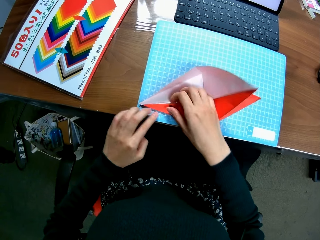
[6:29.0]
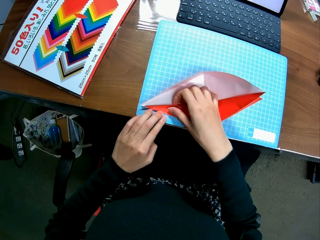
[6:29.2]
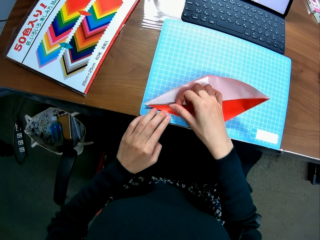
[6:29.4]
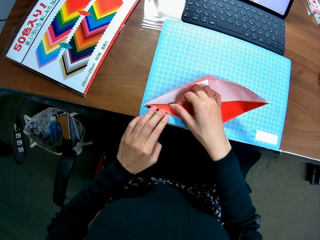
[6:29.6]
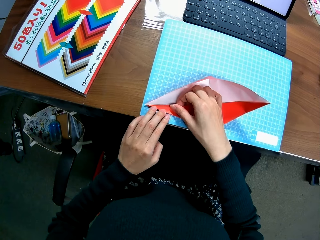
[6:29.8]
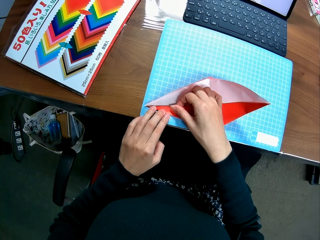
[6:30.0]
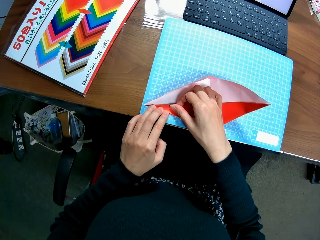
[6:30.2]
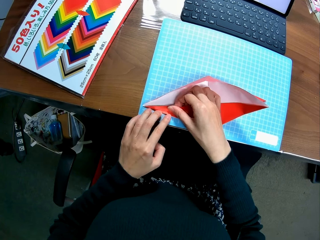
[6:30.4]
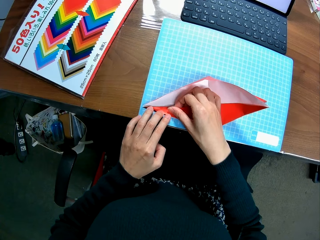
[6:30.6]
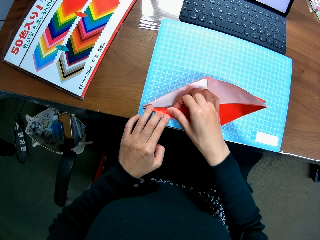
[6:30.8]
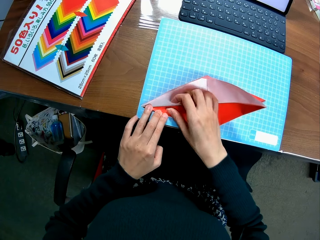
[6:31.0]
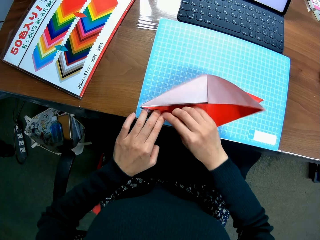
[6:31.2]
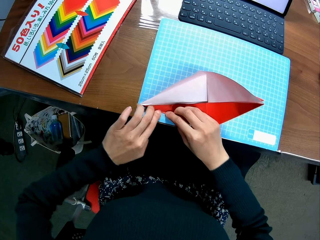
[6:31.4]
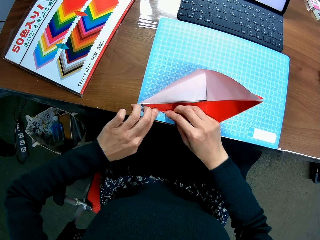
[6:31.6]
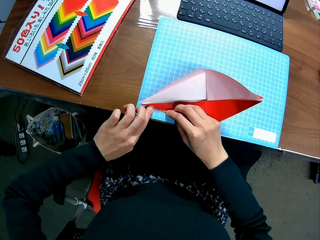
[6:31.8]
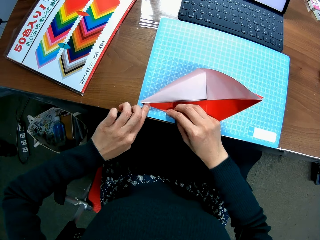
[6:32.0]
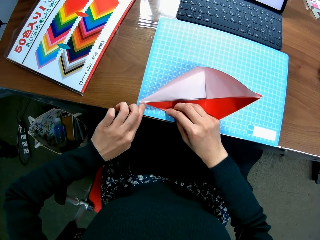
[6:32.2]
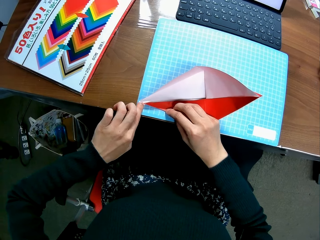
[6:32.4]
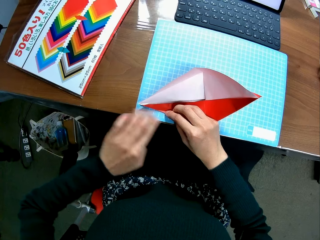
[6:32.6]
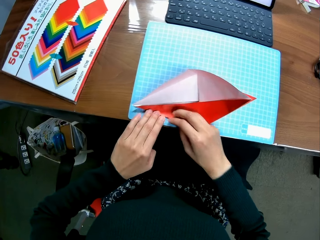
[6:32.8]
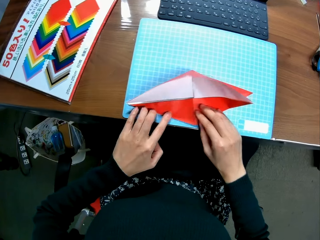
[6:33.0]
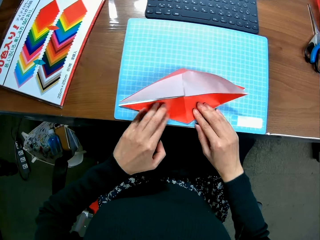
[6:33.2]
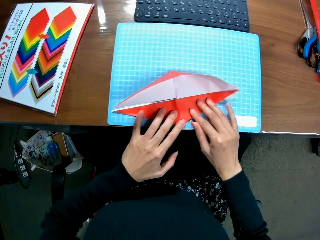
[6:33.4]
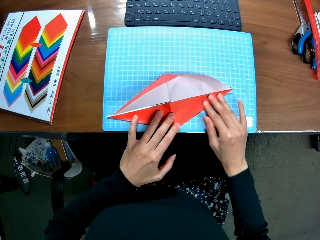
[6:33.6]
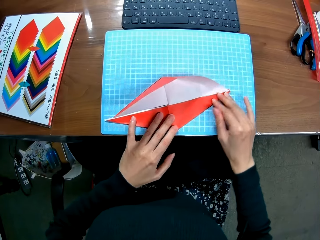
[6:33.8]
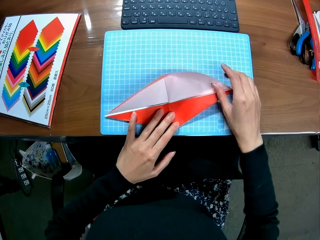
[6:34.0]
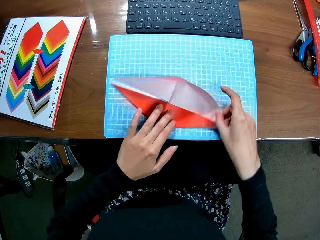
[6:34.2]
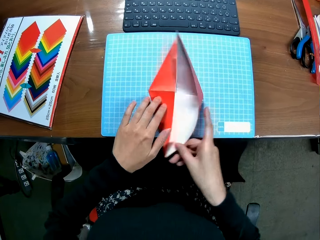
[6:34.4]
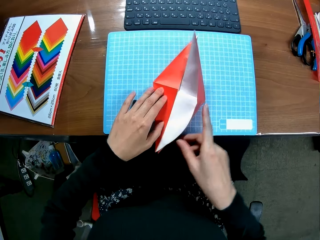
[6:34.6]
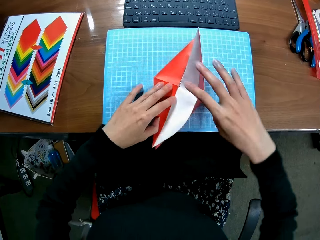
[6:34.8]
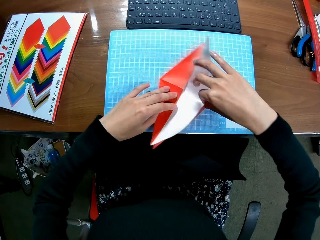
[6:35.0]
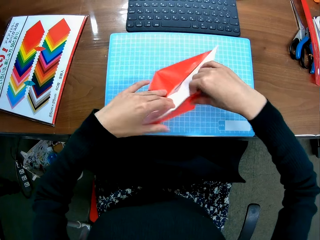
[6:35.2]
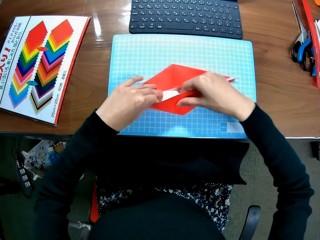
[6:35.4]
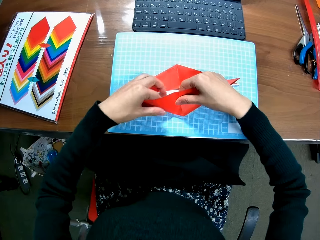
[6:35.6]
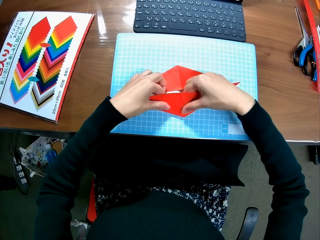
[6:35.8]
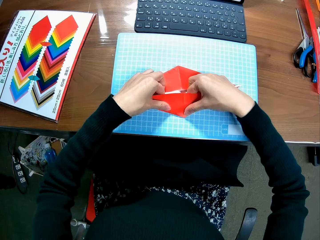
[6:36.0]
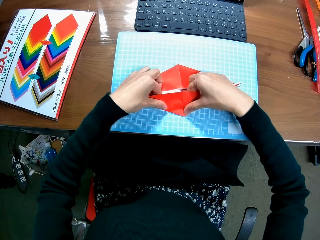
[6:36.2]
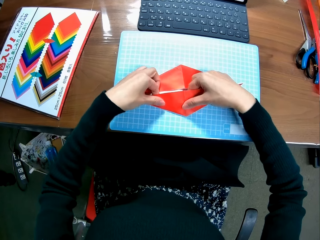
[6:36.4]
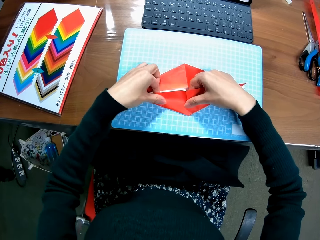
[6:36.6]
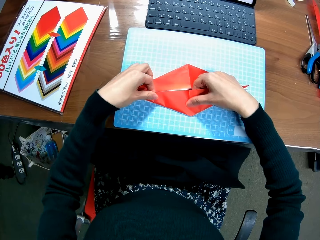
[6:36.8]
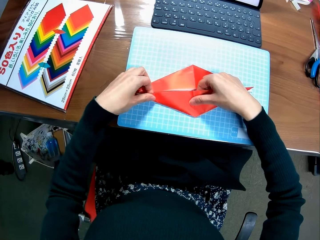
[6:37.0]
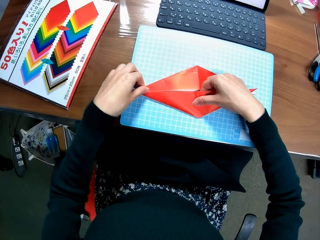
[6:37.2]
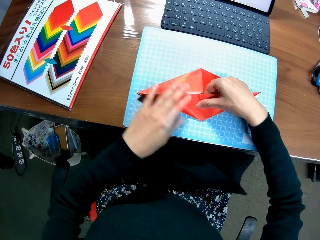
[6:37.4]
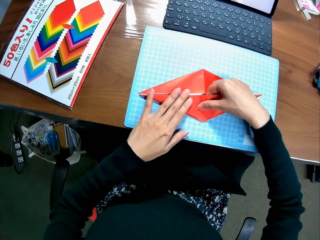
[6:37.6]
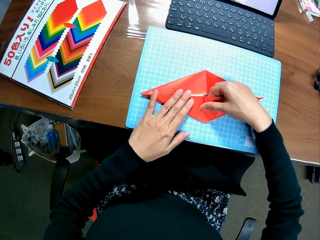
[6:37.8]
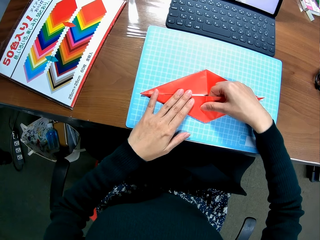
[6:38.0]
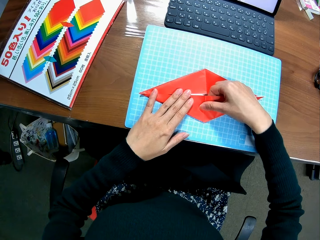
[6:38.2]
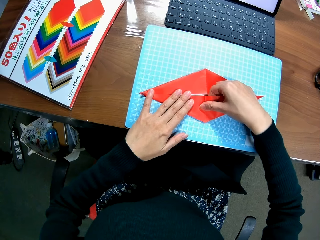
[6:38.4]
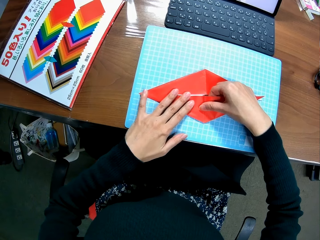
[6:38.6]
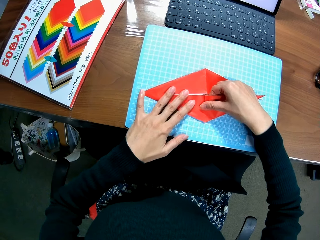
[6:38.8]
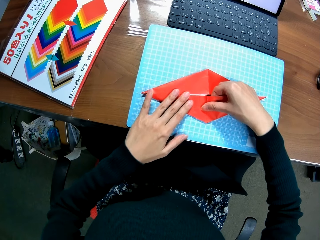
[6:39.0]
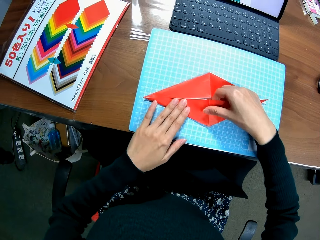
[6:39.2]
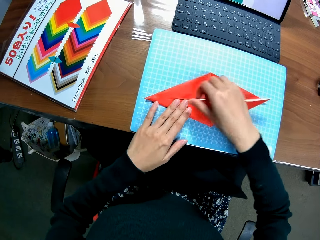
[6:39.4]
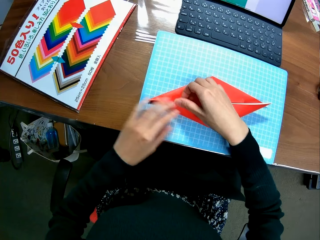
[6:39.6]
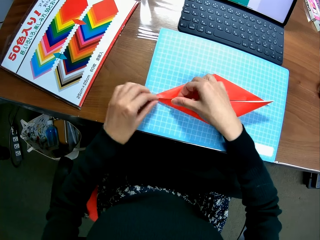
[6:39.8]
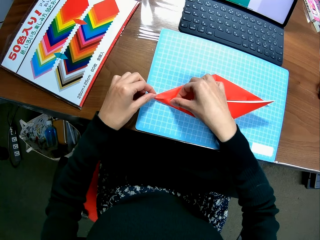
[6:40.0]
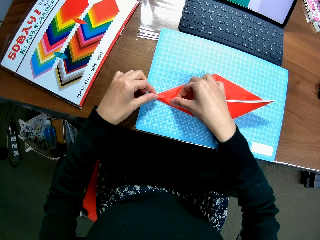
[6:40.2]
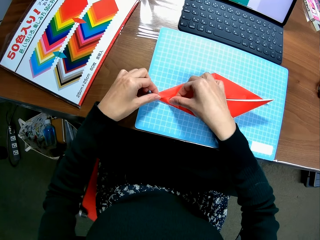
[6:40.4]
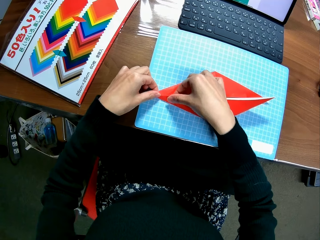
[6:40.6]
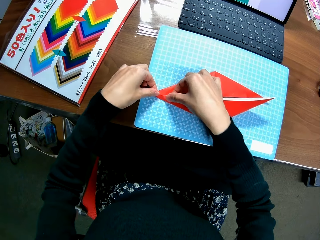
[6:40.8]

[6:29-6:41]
The camera wearer turns the kite and makes the kite with paper. They fold the paper craft.

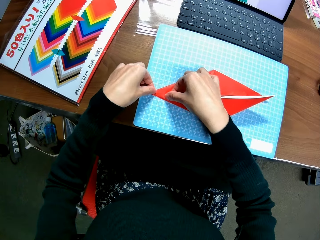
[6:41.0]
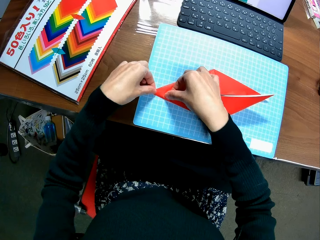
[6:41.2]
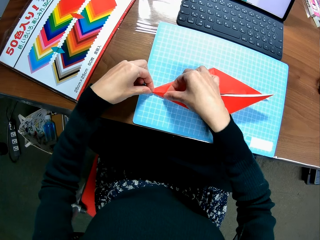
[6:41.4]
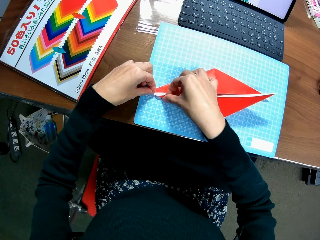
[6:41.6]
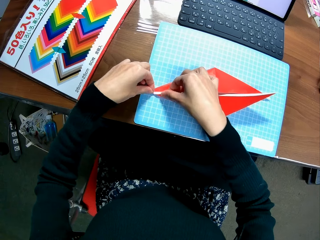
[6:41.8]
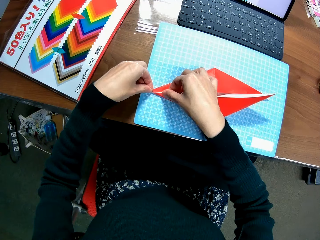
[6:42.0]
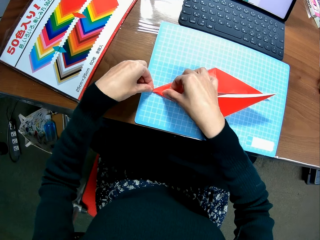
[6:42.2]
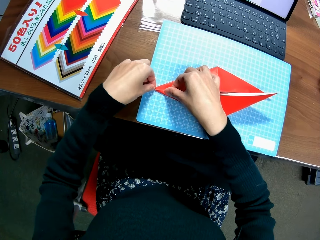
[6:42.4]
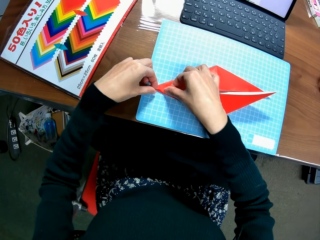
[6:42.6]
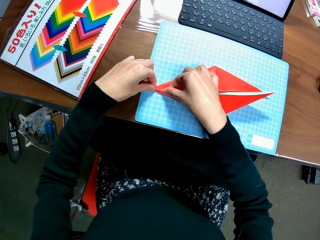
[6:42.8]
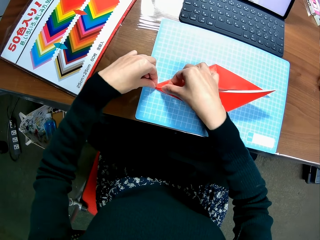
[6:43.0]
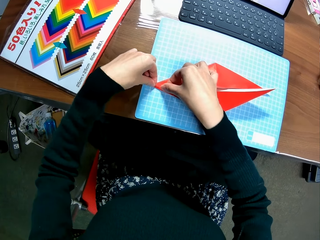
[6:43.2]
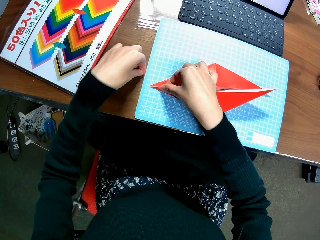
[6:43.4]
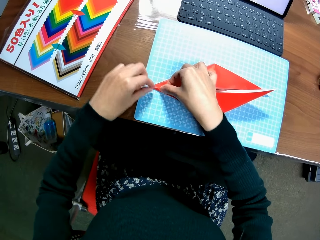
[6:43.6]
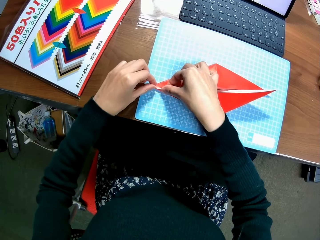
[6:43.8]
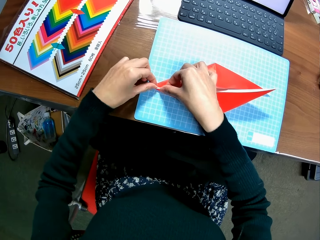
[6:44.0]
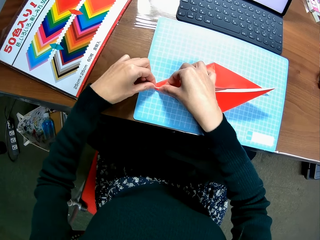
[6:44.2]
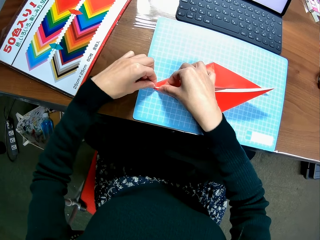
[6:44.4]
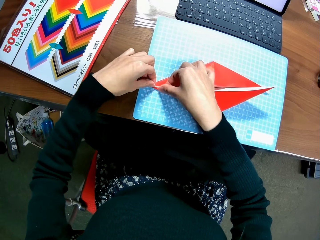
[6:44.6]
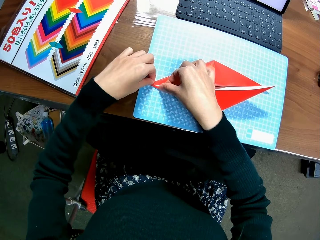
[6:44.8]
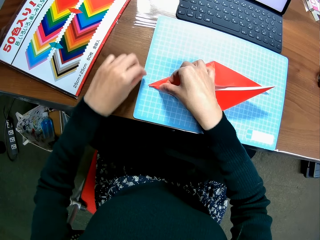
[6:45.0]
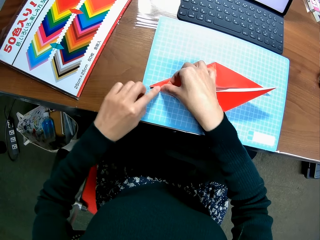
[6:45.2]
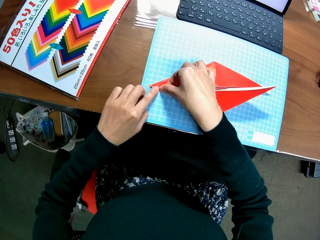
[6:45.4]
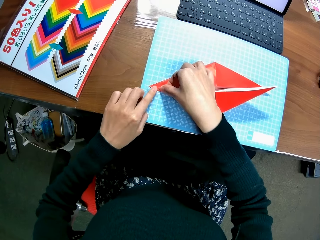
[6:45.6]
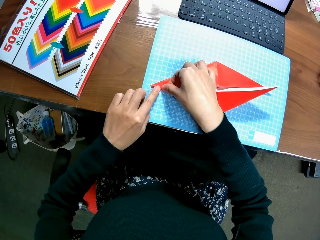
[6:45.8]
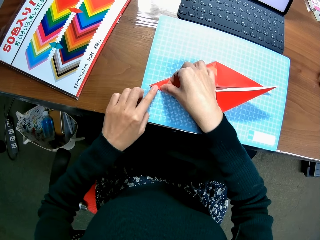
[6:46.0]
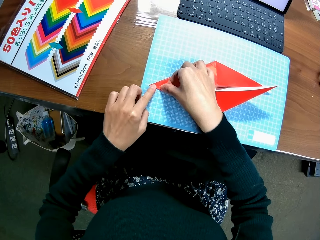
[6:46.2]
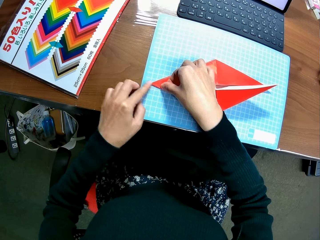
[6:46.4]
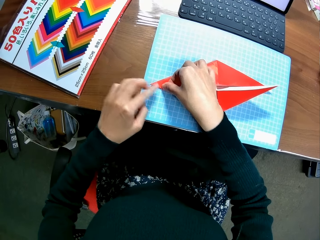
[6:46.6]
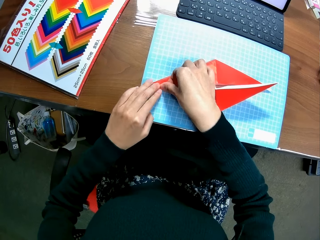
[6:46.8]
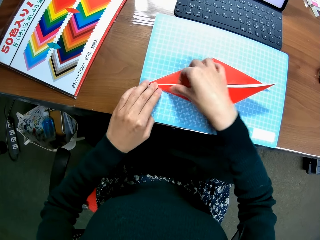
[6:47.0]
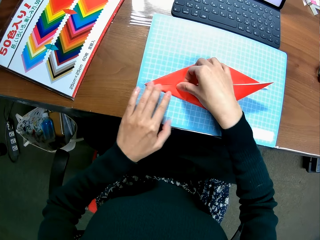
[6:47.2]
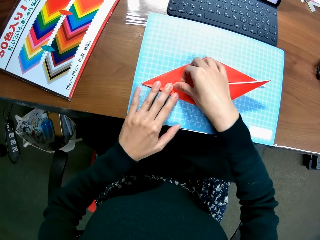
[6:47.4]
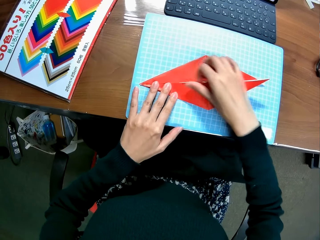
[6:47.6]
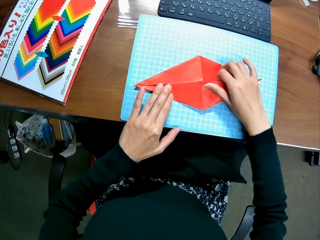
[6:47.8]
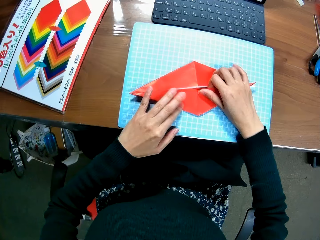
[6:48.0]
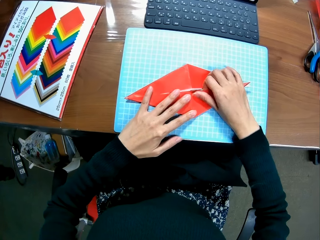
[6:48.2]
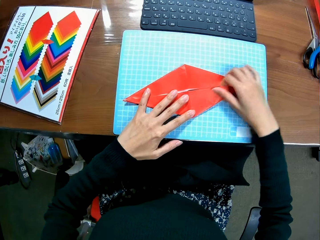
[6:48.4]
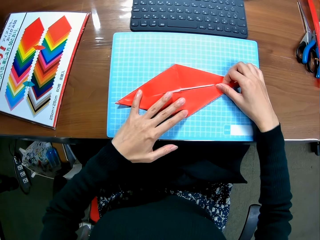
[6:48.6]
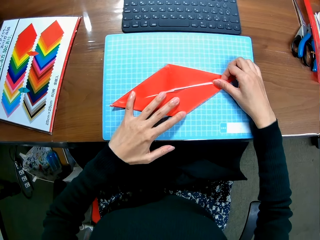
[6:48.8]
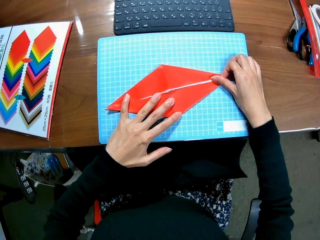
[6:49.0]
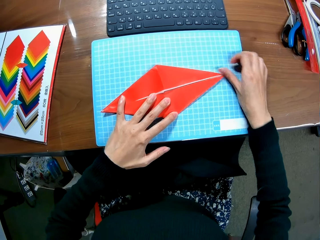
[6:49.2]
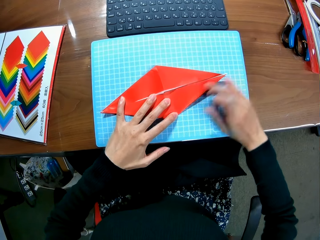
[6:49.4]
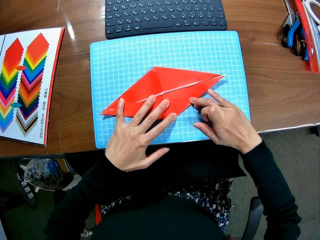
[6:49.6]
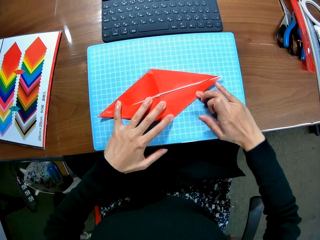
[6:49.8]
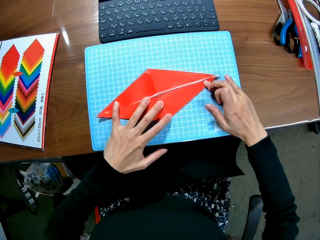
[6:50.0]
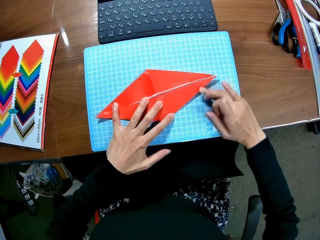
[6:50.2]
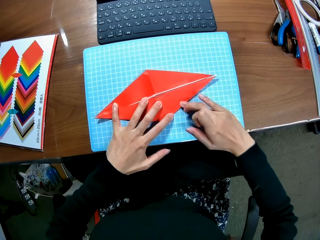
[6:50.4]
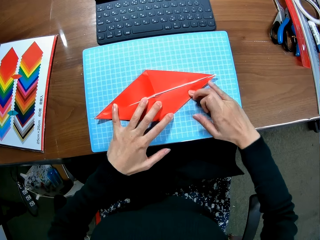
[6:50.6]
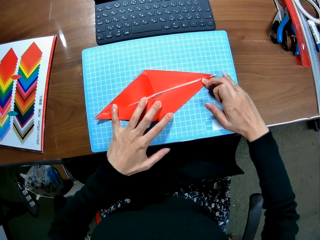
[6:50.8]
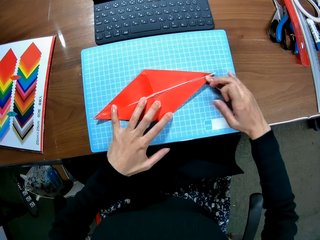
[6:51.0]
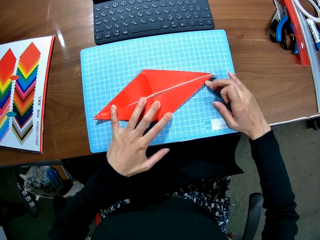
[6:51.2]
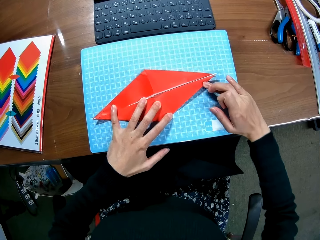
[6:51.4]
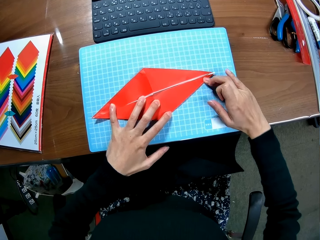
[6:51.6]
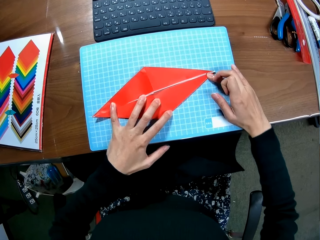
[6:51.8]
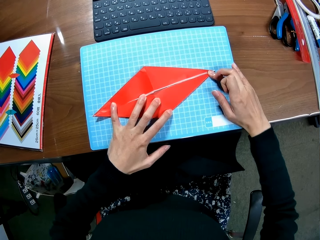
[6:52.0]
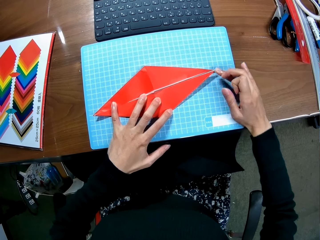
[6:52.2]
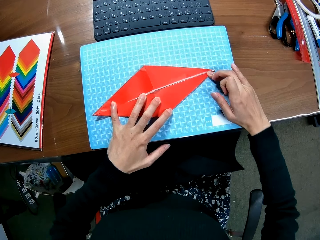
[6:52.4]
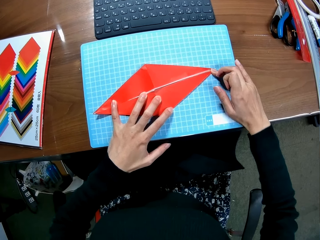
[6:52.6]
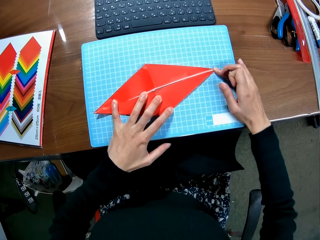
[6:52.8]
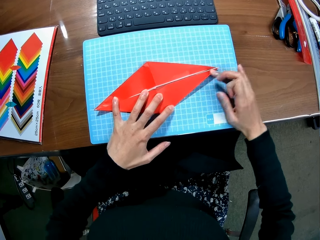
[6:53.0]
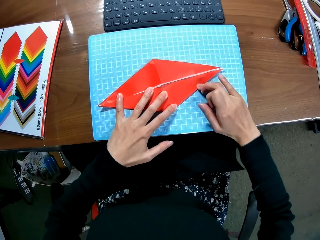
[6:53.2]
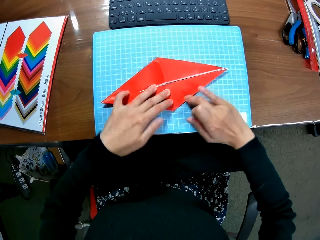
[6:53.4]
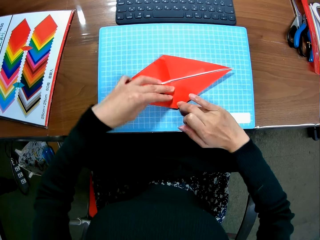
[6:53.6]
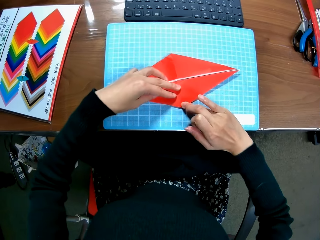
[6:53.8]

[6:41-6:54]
The camera wearer straightens the edges of the paper craft.
